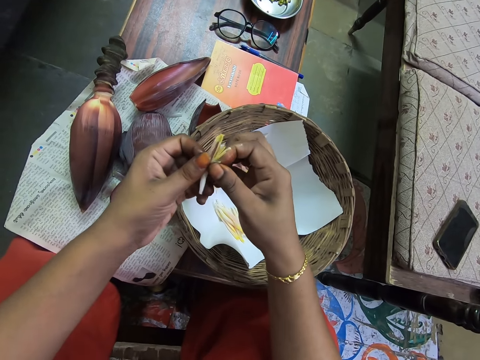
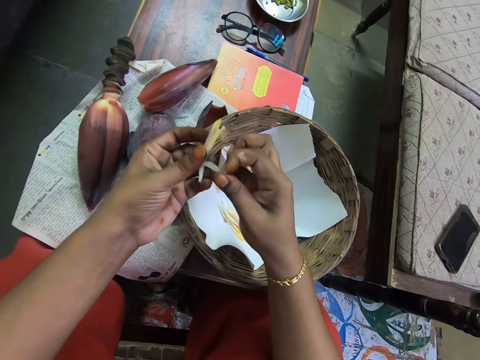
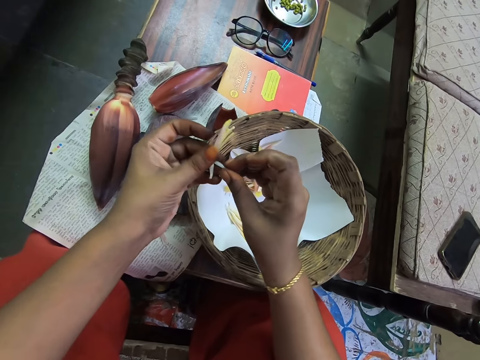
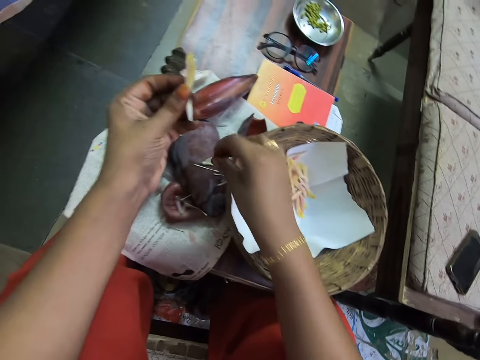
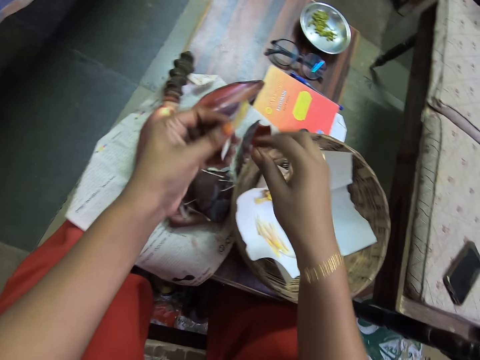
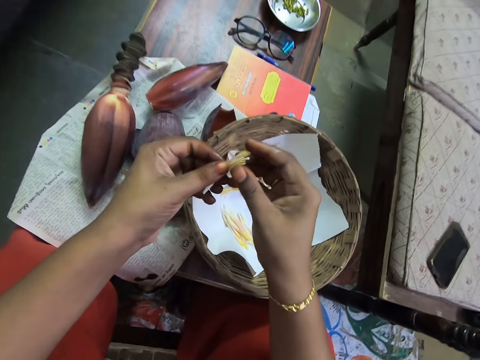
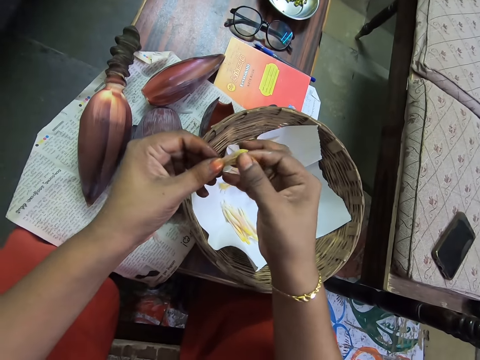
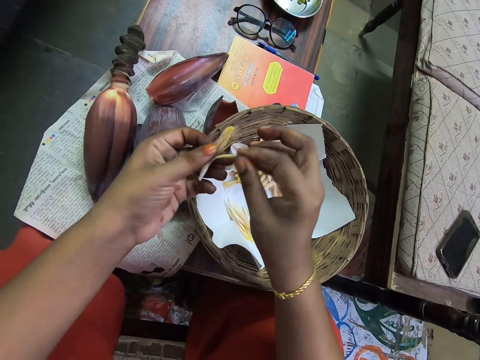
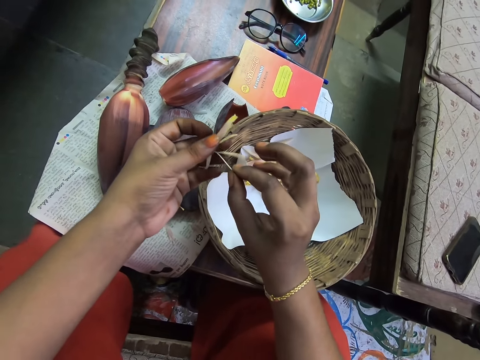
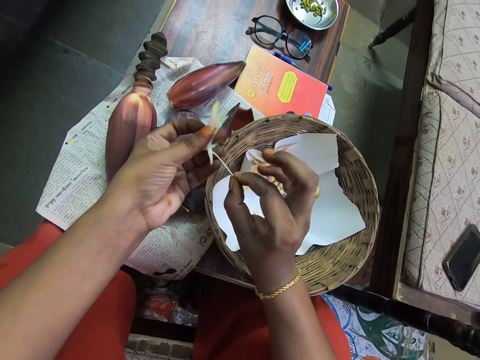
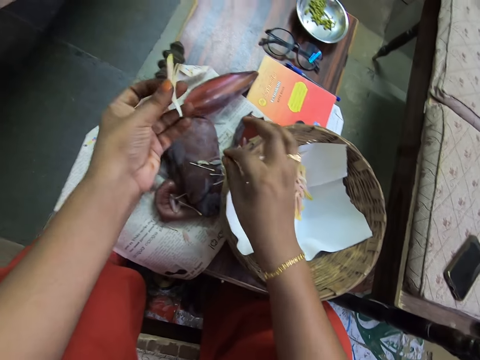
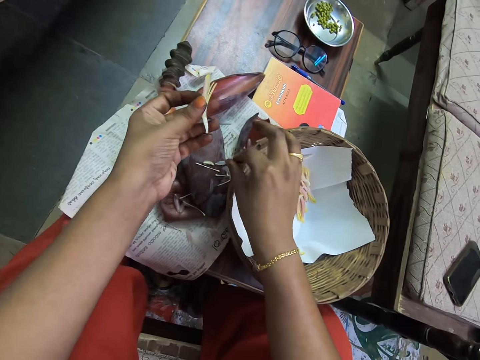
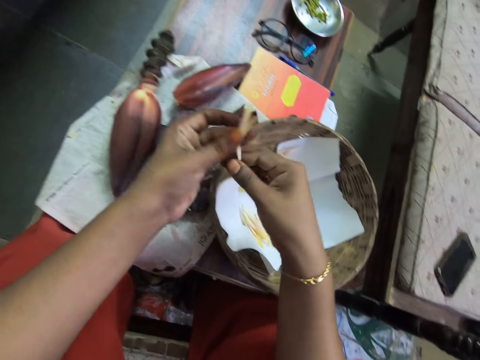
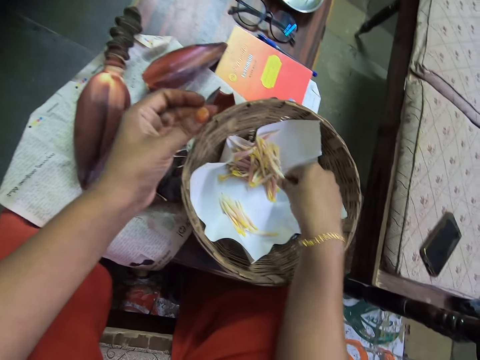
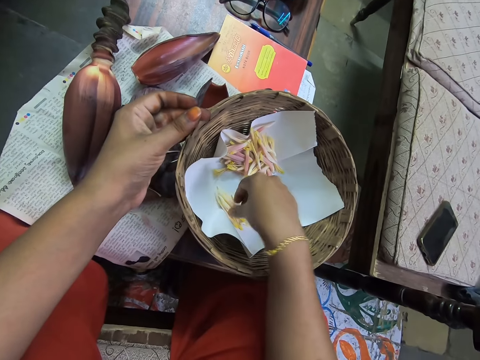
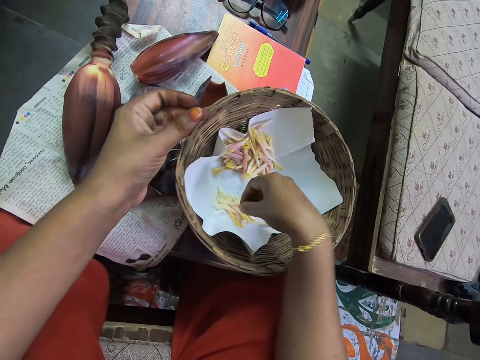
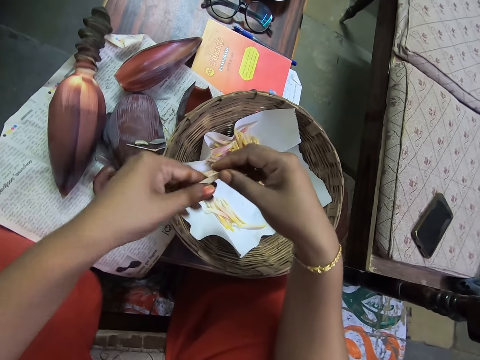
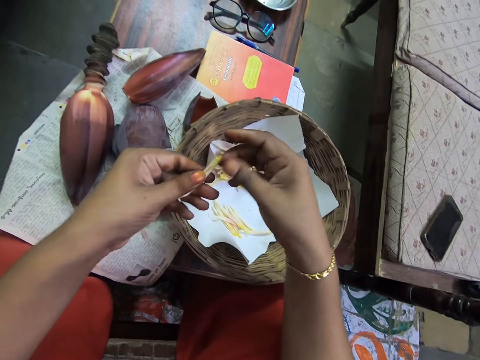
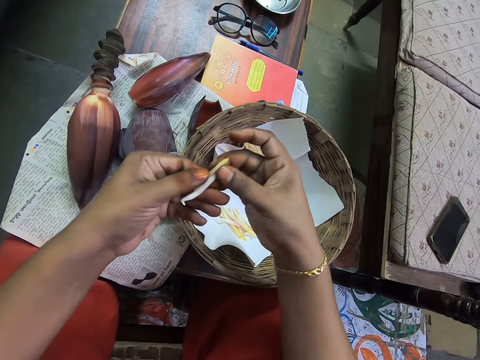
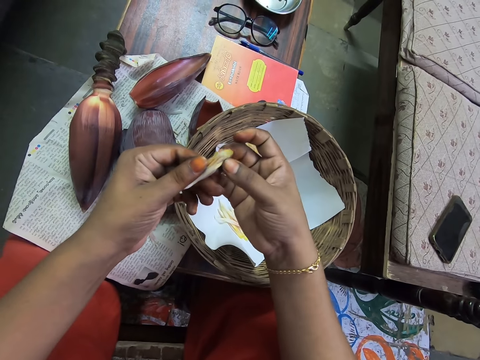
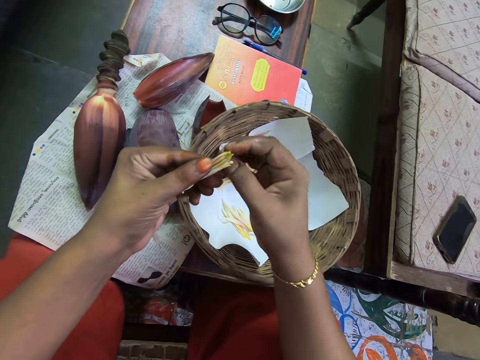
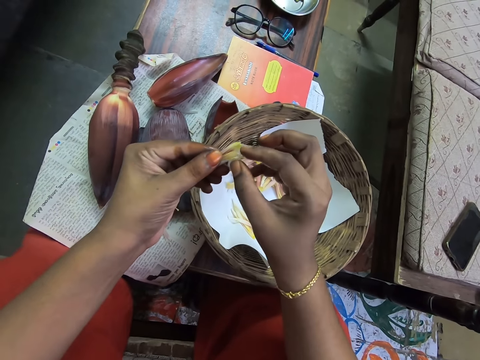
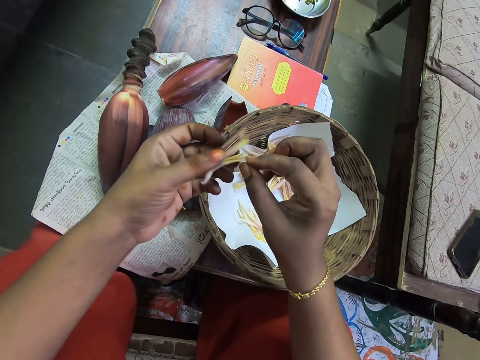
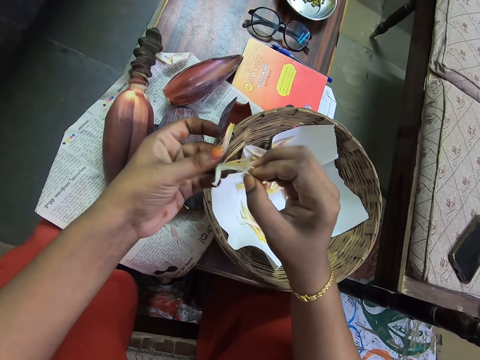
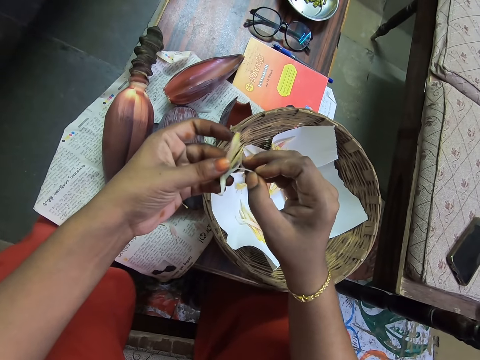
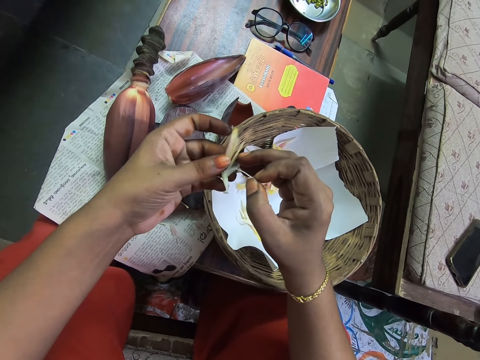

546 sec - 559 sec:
The camera wearer plucks the petal. They drop the petal on the table. They peel the banana floret. They pluck the stamen and drop the stamen on the table. They hold the banana floret with the right hand. They place the banana floret in the tray. They pick the banana floret. They peel the banana floret. They remove the banana flower tepals.

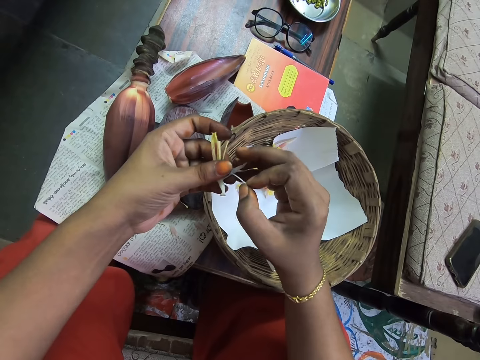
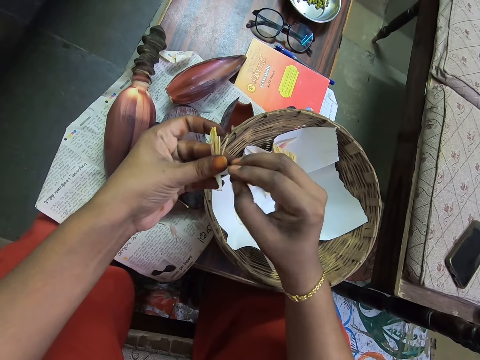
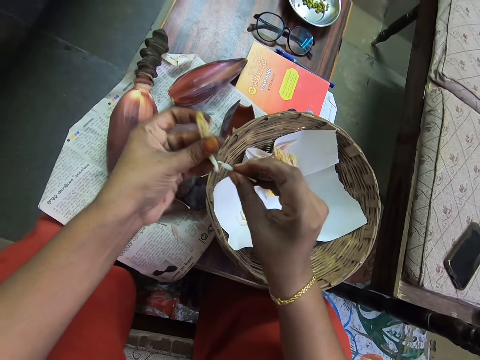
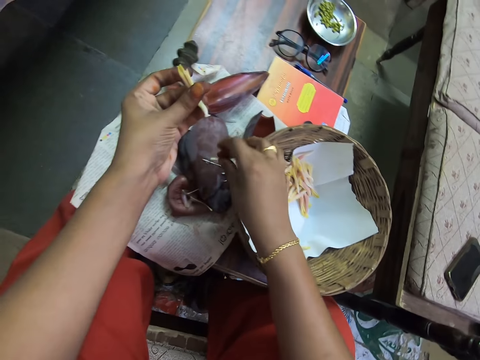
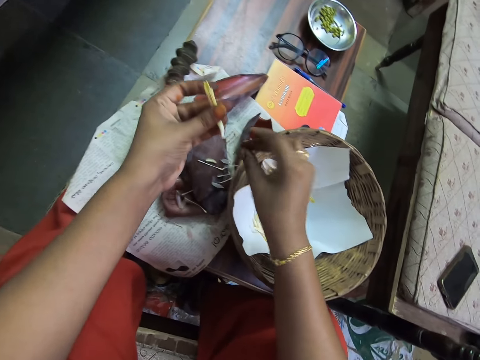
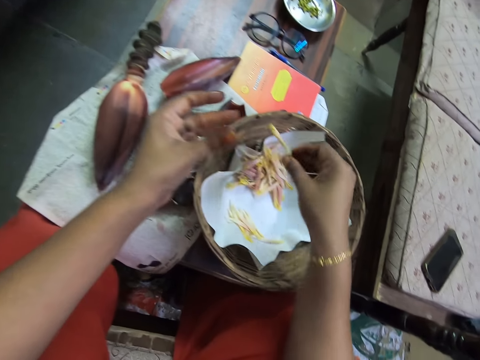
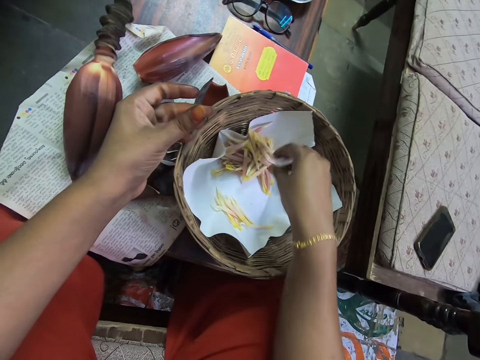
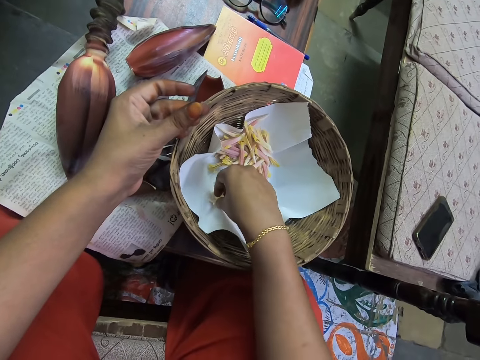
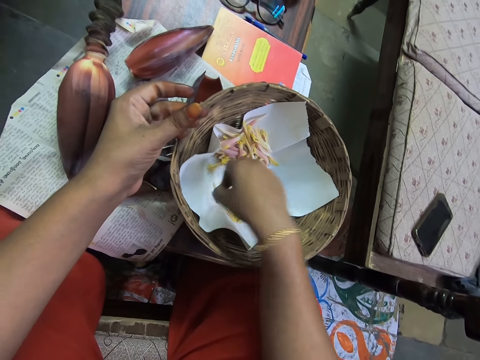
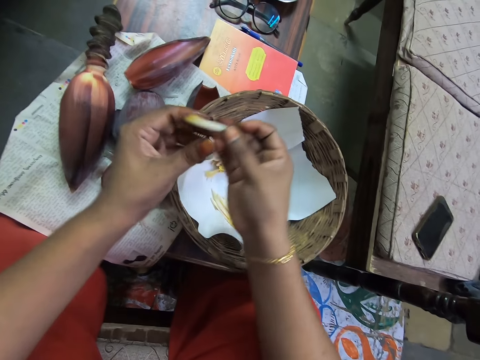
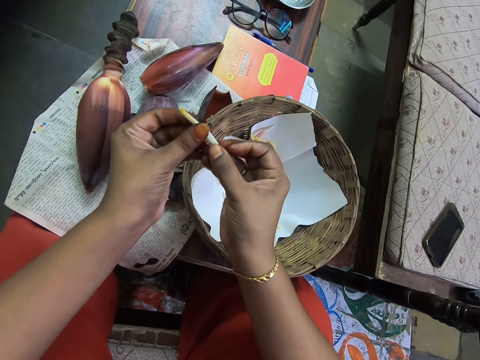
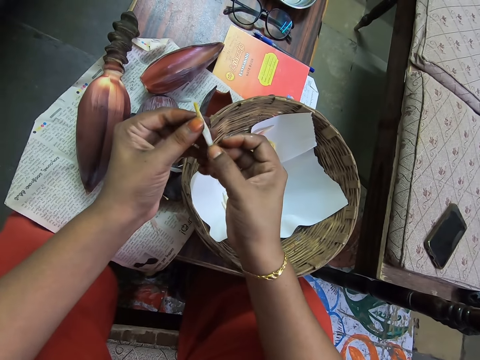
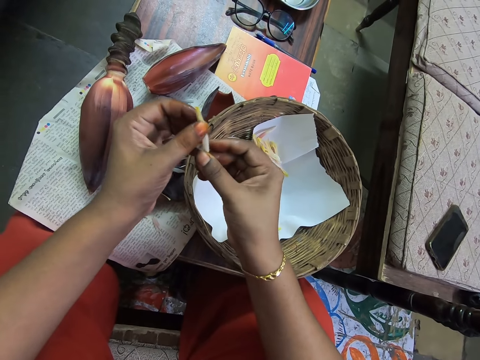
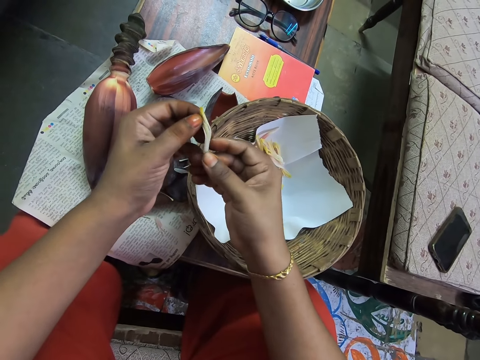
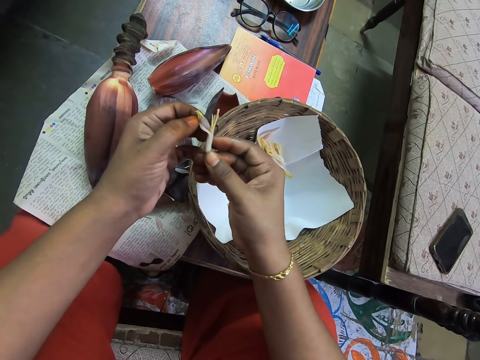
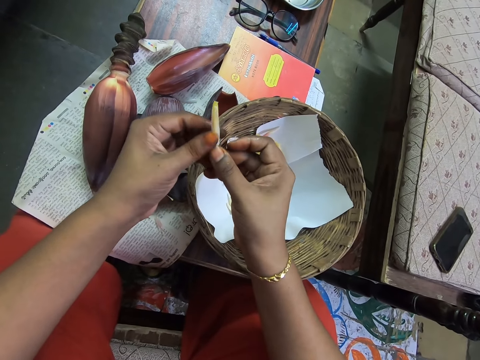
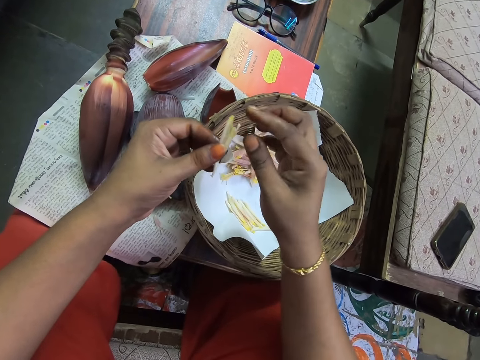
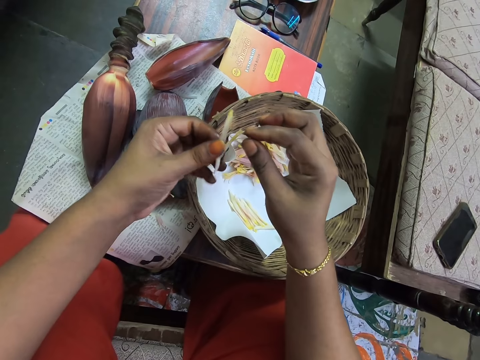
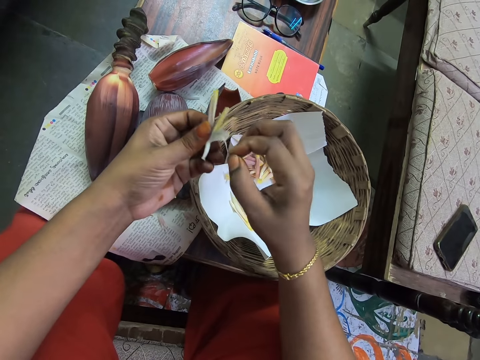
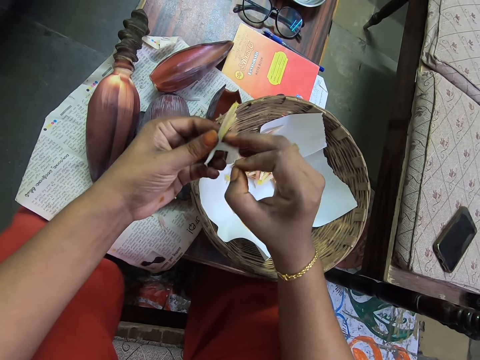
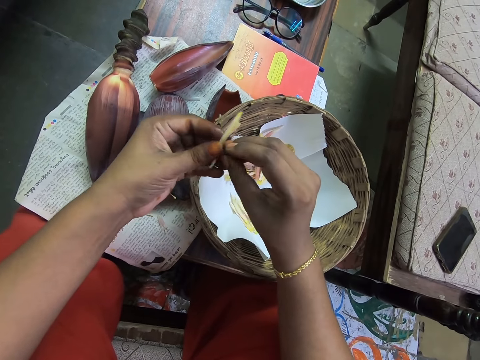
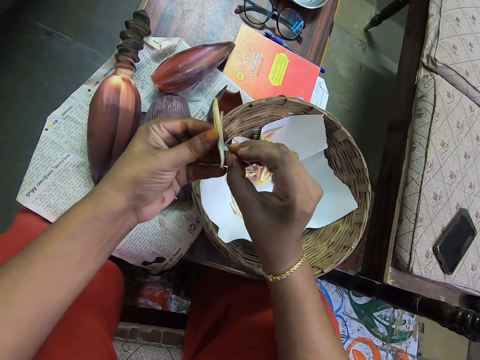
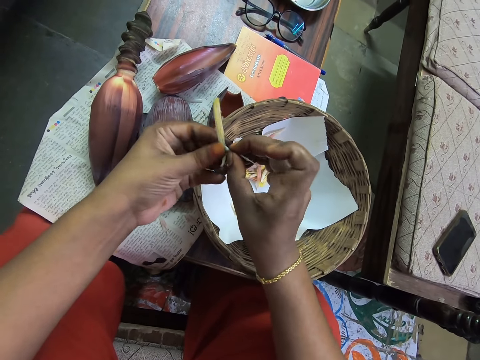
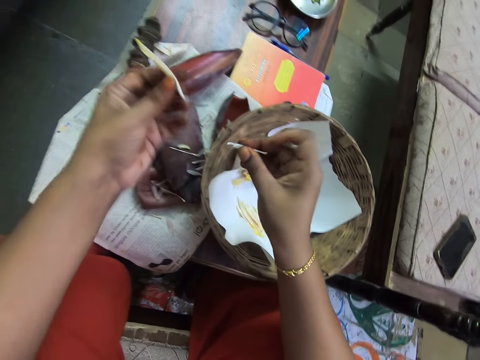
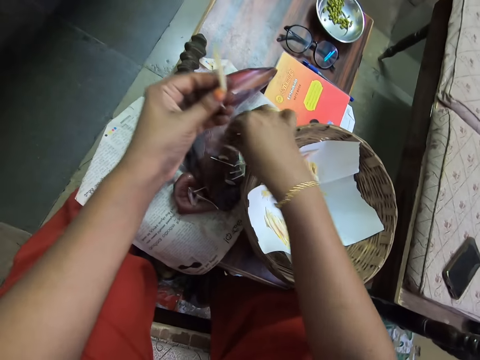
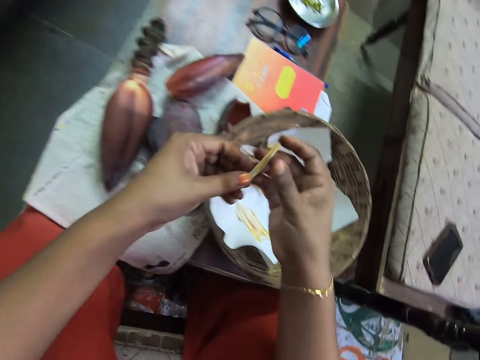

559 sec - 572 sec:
The camera wearer places the banana flower petals on the table. They put the flower inside the bamboo basket. They pick the flower from the bamboo basket. They spill the flower with the hand and remove the banana flower tepals. They place the banana flower petals on the table.
